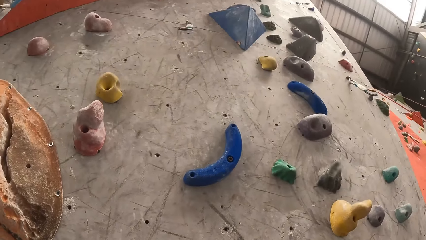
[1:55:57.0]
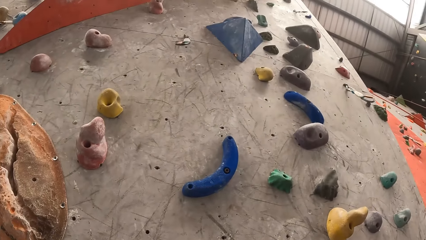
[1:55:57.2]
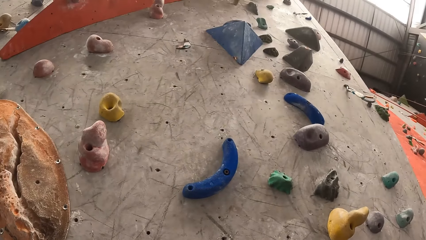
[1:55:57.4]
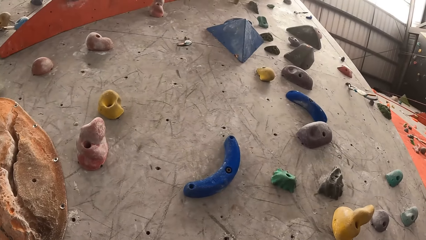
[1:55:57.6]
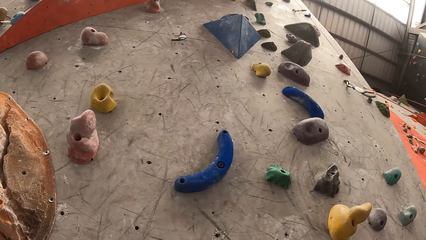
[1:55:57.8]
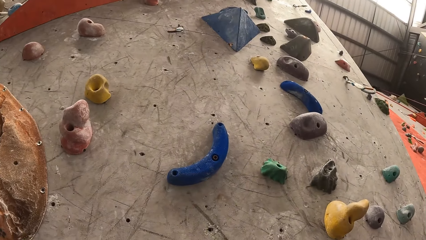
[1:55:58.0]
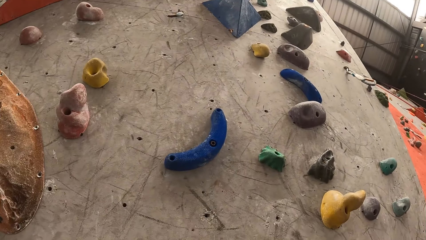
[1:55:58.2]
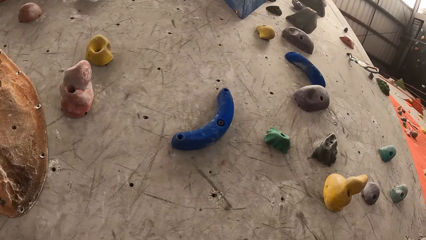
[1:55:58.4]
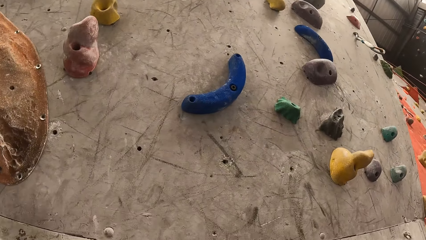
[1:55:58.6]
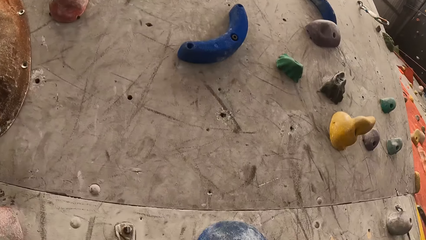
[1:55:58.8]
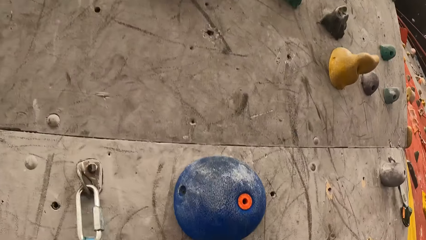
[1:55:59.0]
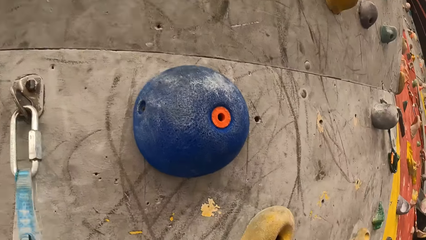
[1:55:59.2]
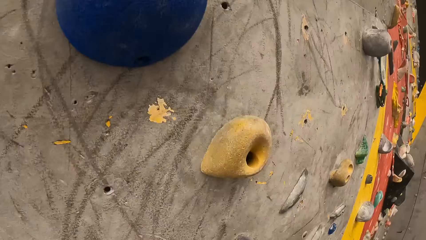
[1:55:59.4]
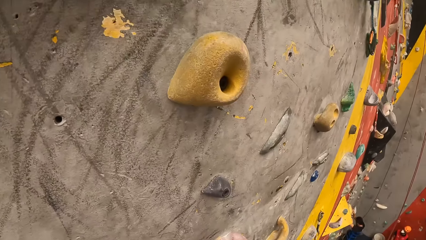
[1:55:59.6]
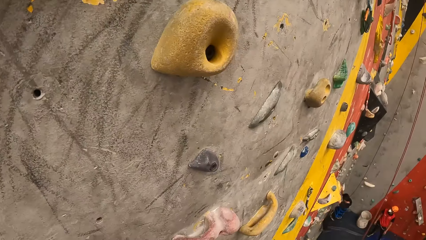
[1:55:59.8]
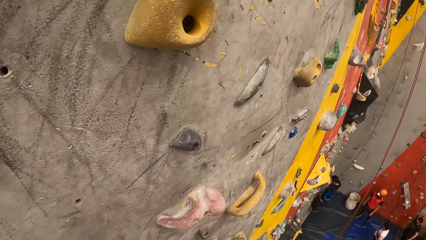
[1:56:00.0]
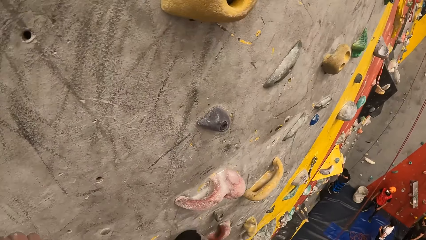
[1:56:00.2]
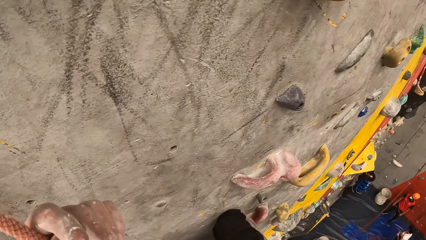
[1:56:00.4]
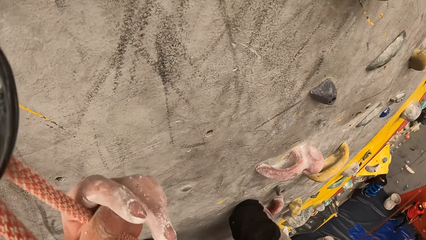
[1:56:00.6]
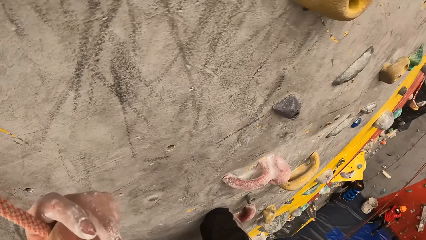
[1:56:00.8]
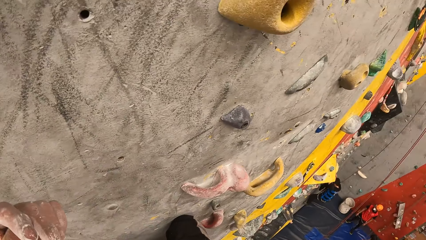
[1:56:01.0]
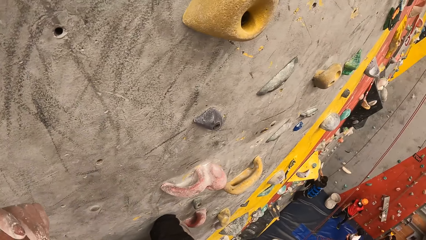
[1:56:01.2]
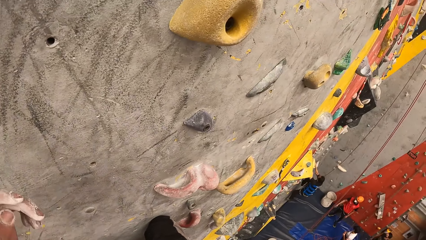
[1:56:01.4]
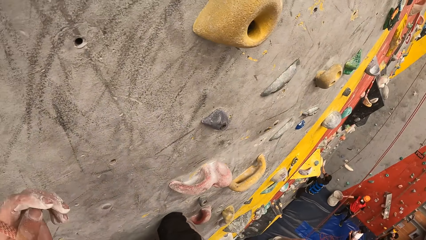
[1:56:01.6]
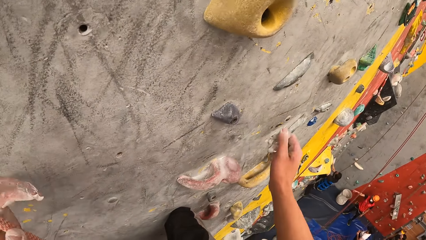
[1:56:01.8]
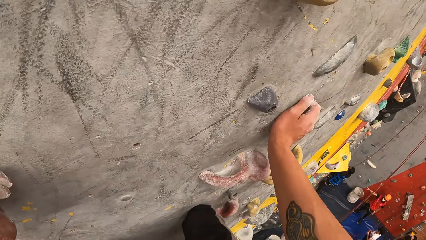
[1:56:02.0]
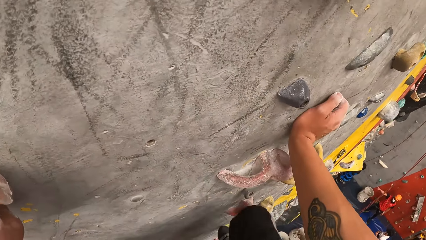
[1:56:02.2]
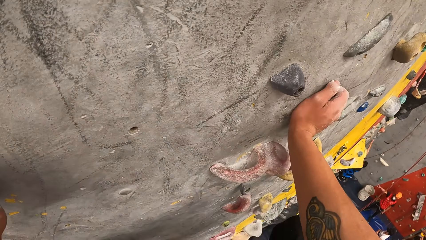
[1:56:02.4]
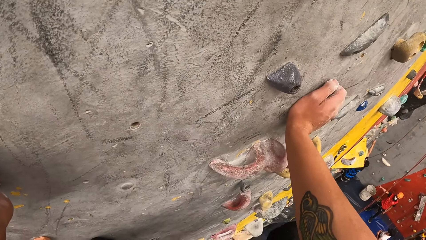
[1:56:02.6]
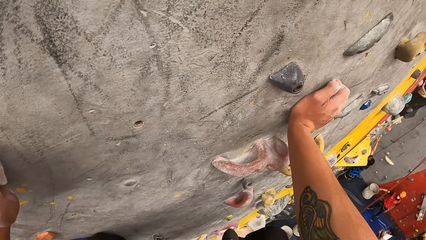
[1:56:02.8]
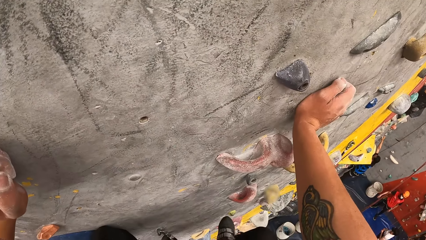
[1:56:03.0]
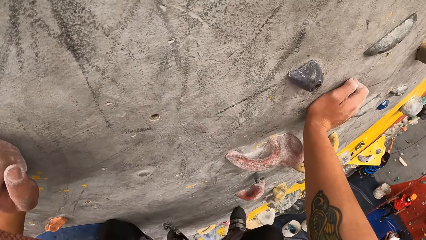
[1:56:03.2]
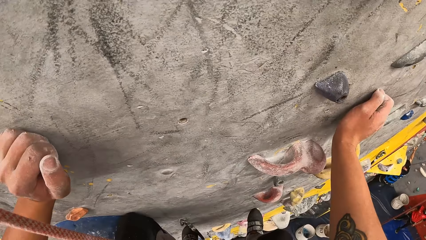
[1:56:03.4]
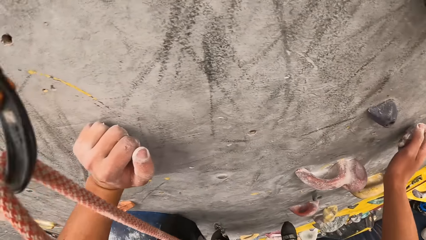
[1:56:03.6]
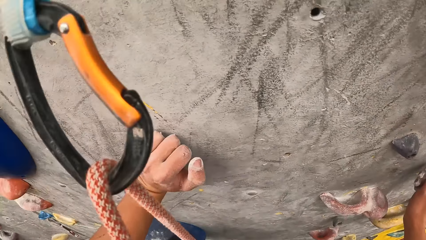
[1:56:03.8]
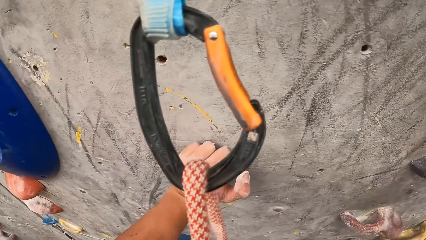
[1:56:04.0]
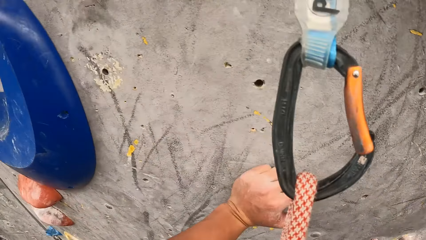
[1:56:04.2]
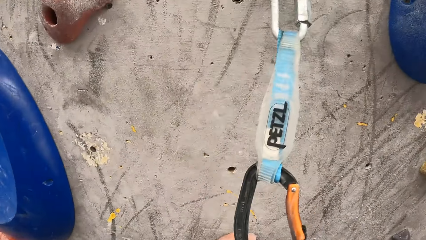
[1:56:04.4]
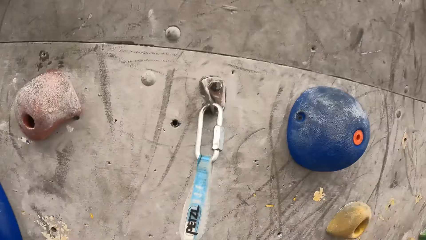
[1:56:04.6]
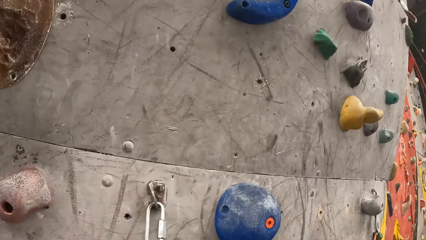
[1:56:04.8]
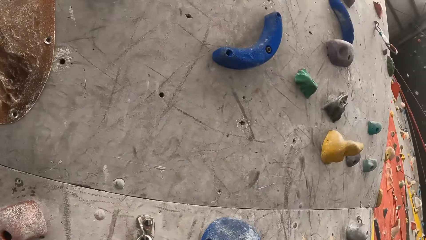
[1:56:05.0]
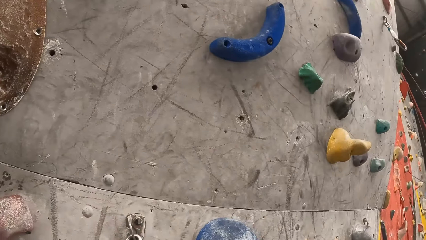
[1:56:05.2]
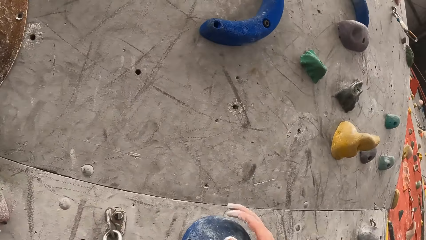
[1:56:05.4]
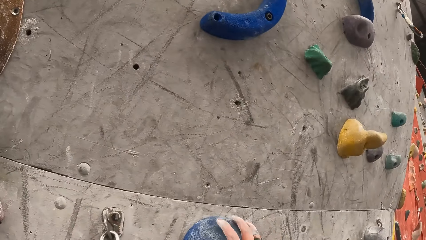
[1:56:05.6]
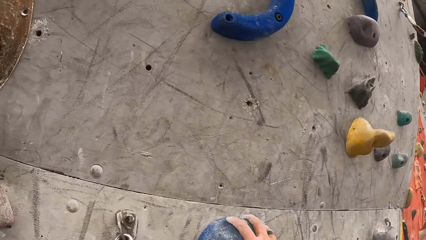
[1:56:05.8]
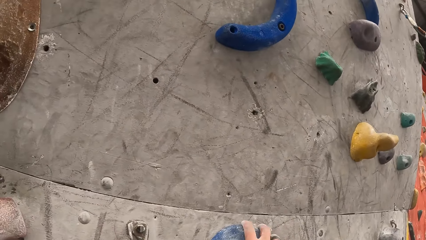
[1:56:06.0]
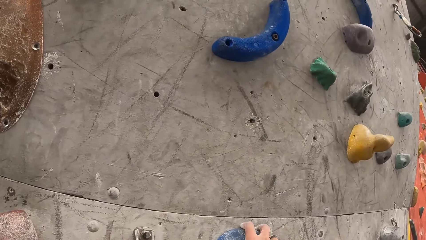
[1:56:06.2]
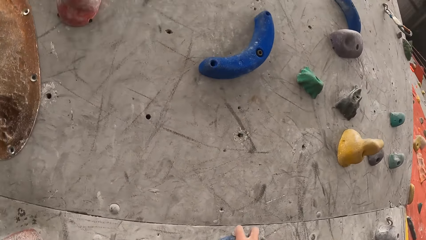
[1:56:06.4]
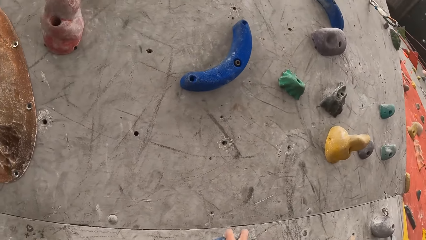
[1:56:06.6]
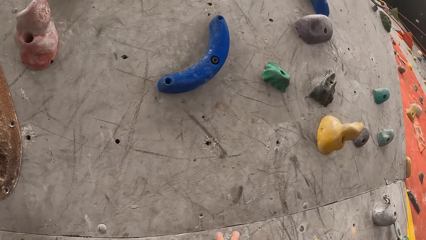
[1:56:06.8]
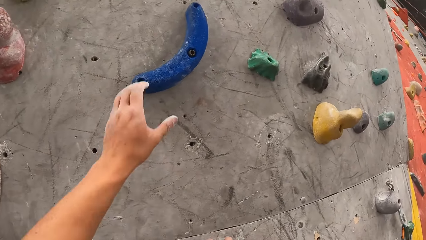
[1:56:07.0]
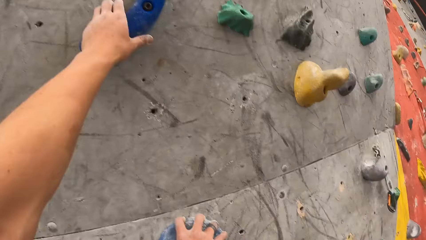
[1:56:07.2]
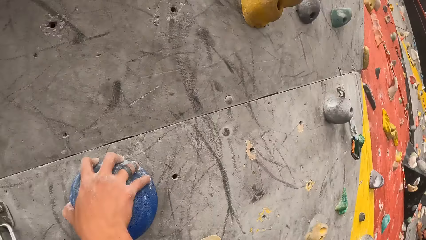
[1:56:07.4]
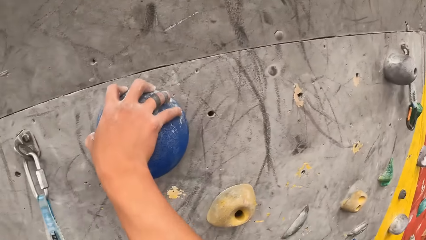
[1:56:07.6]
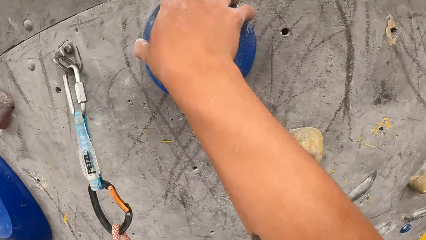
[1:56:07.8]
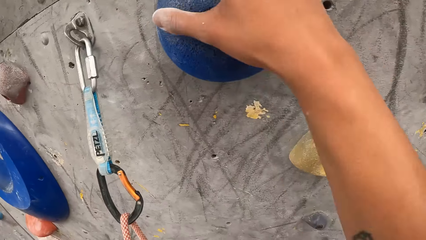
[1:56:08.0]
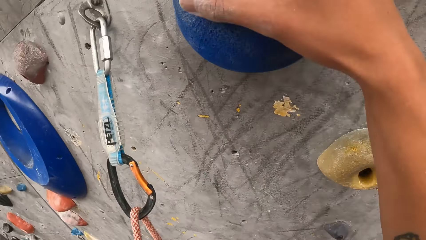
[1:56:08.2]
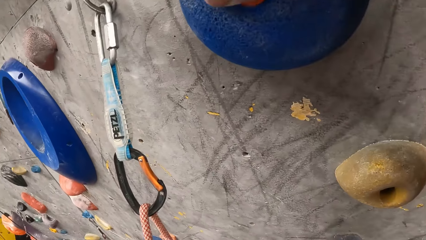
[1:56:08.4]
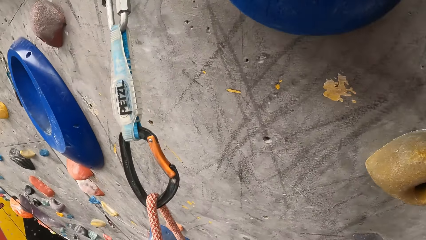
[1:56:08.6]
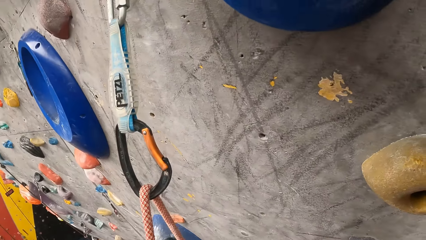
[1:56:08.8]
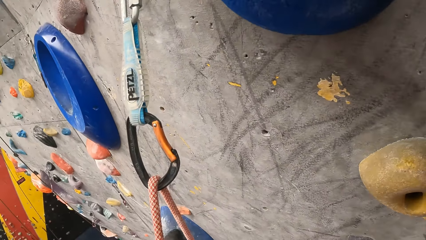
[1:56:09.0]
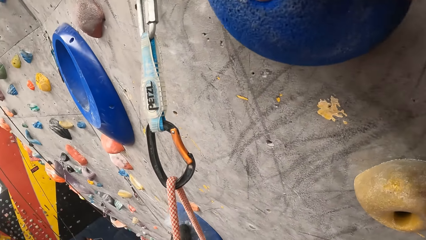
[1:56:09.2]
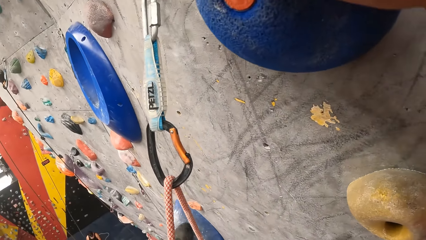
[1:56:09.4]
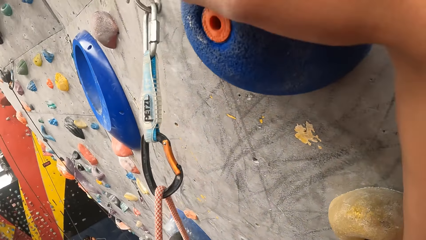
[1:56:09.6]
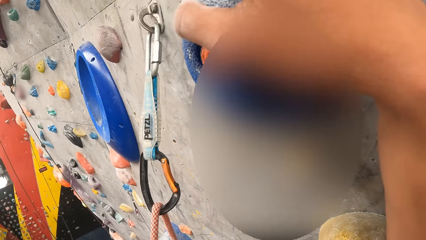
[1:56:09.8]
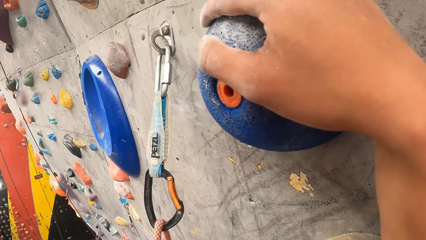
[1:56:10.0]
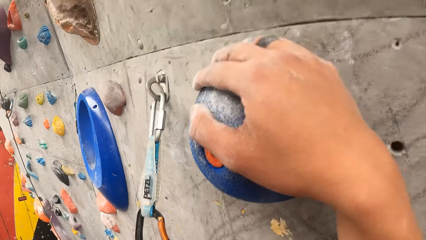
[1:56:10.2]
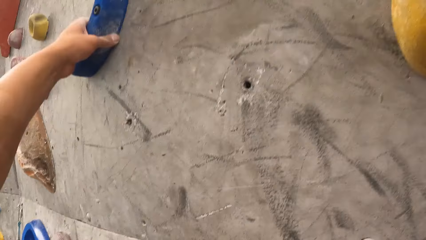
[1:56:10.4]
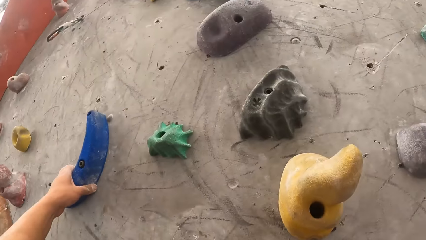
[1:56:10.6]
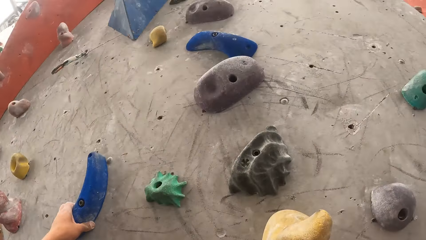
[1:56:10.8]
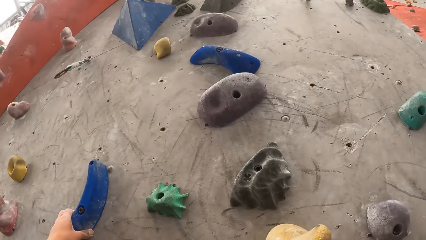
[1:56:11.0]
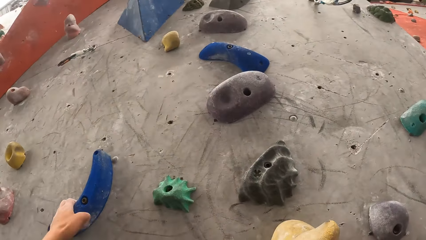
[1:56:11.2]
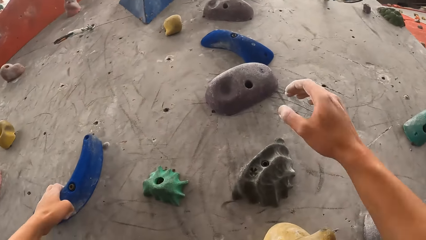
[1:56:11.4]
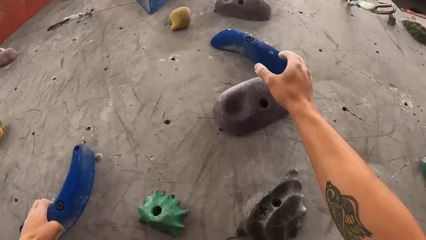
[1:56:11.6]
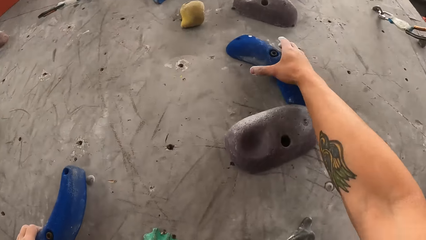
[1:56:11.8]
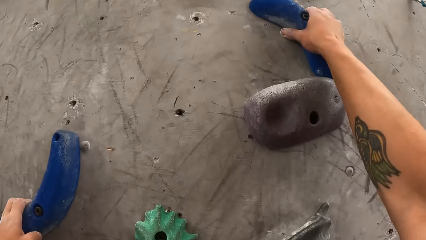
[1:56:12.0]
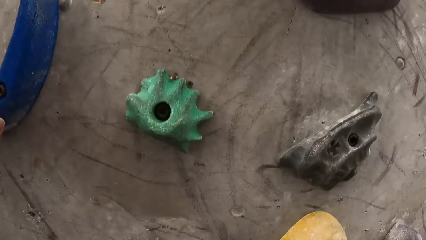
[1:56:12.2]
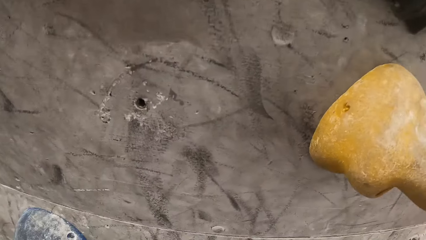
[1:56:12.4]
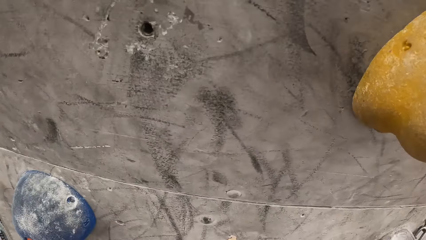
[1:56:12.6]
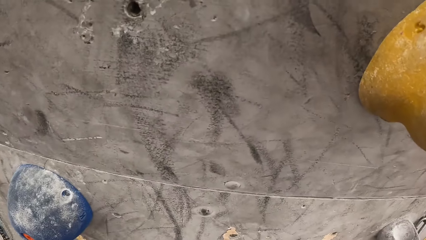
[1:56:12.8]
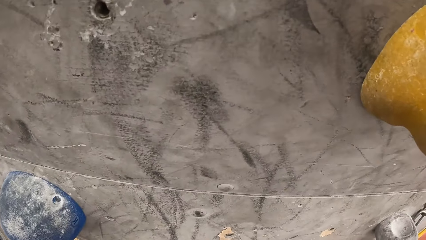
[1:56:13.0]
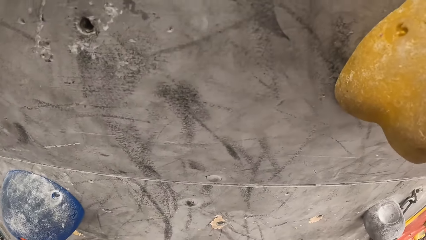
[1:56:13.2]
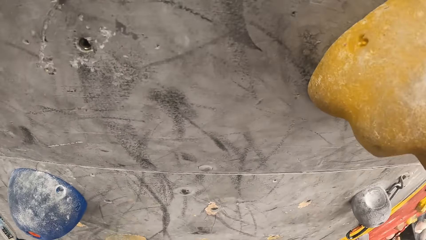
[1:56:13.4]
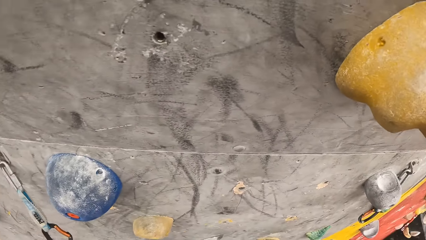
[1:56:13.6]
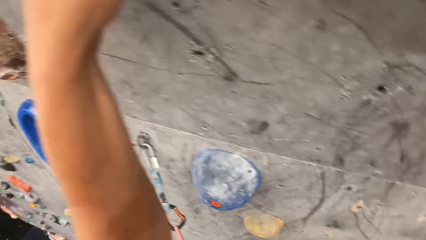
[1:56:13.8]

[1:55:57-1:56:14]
The camera wearer holds the wall. They hold the climbing holds.
